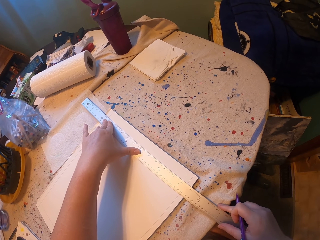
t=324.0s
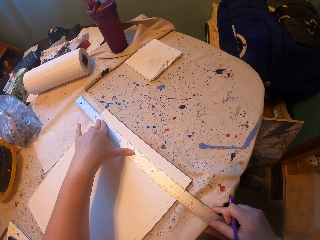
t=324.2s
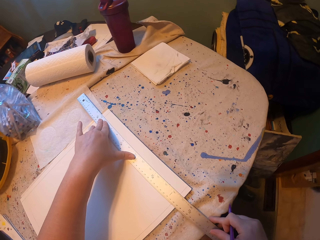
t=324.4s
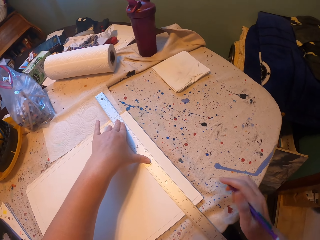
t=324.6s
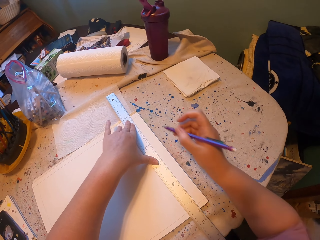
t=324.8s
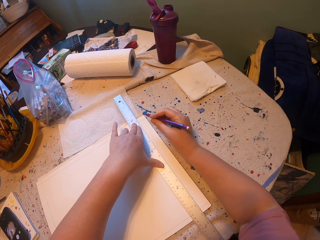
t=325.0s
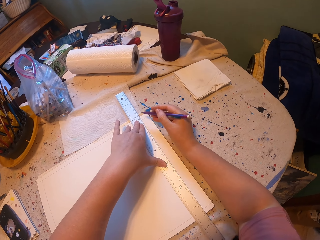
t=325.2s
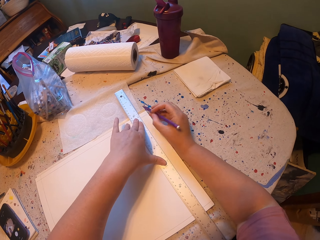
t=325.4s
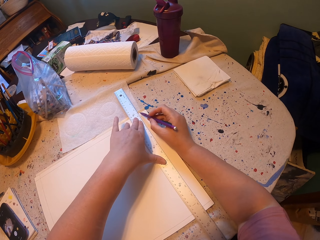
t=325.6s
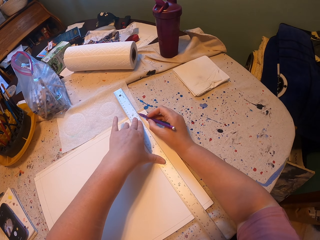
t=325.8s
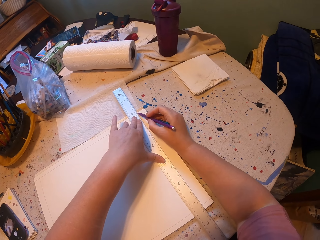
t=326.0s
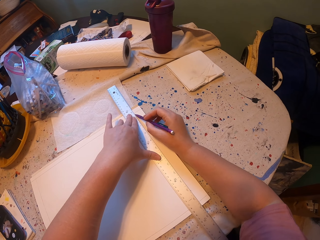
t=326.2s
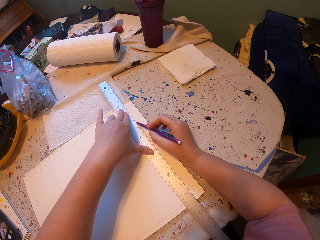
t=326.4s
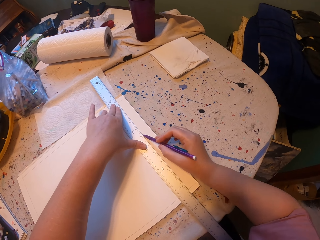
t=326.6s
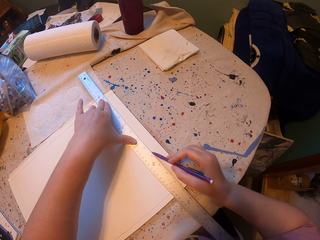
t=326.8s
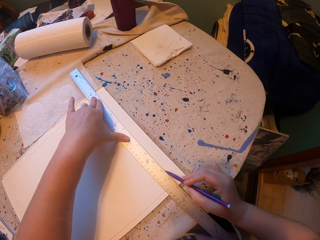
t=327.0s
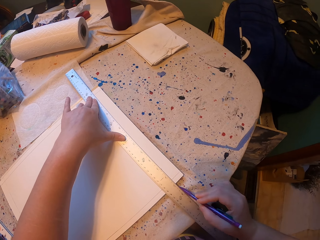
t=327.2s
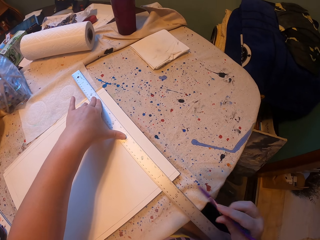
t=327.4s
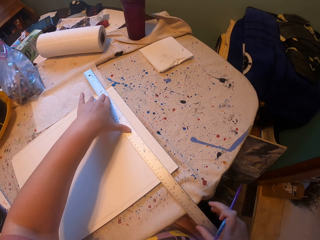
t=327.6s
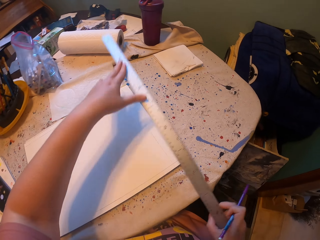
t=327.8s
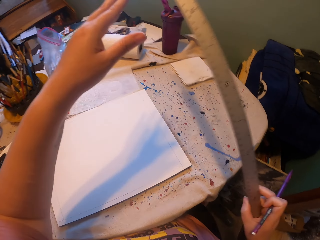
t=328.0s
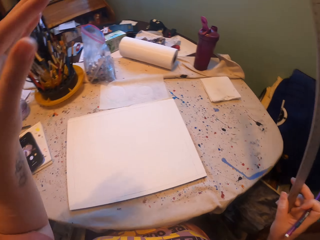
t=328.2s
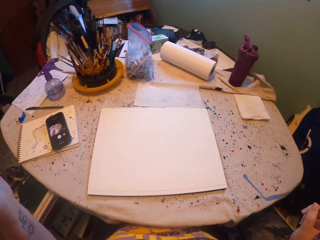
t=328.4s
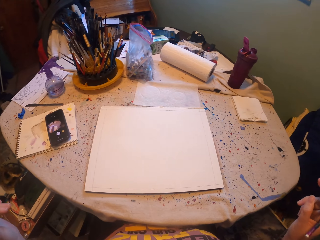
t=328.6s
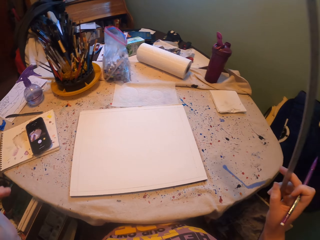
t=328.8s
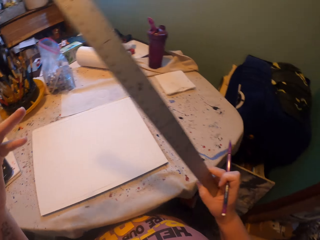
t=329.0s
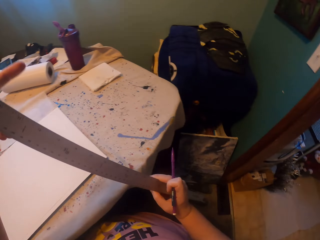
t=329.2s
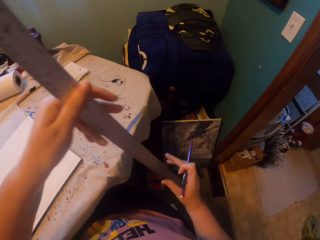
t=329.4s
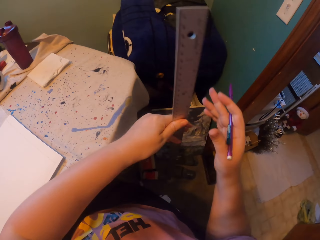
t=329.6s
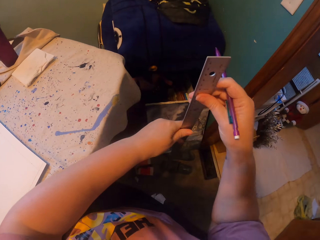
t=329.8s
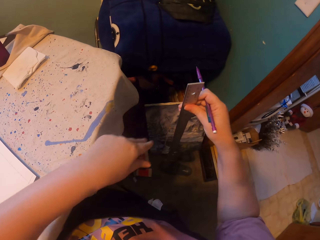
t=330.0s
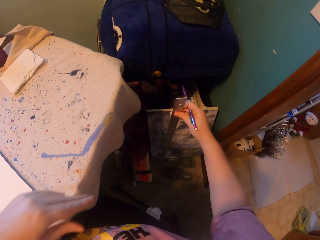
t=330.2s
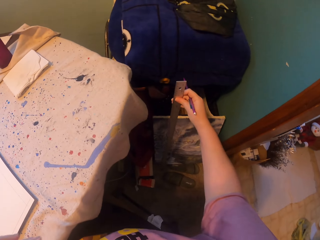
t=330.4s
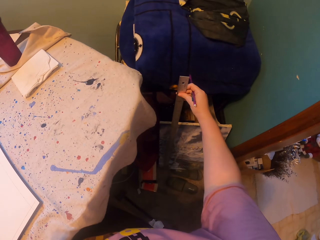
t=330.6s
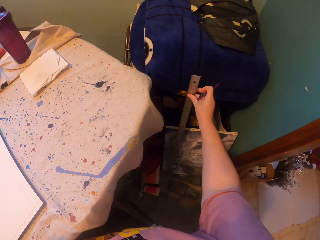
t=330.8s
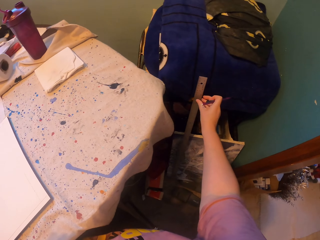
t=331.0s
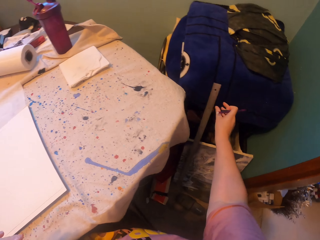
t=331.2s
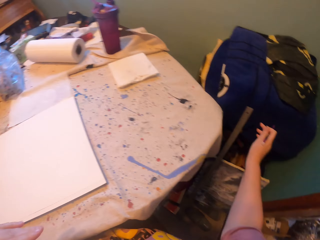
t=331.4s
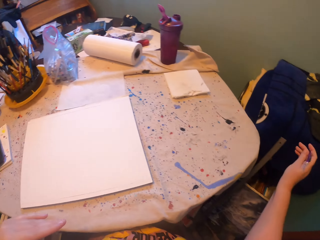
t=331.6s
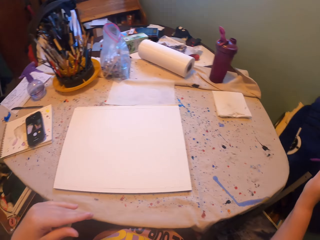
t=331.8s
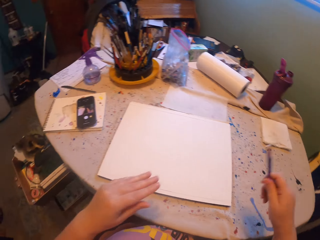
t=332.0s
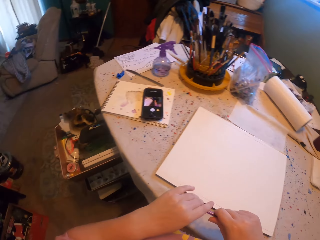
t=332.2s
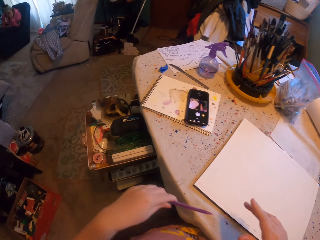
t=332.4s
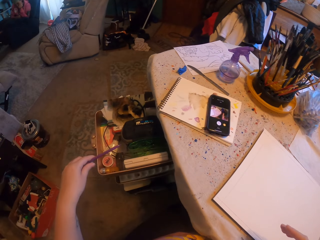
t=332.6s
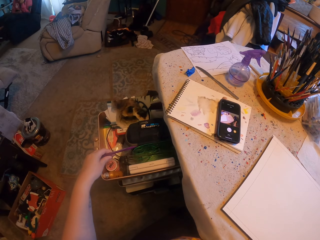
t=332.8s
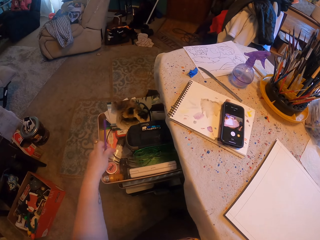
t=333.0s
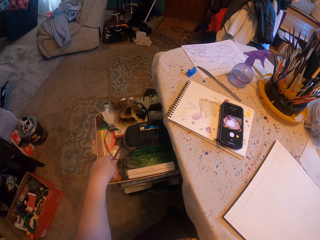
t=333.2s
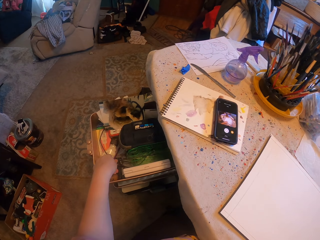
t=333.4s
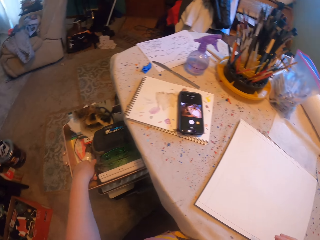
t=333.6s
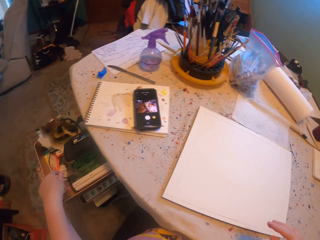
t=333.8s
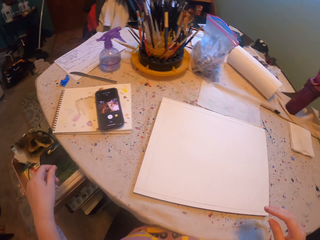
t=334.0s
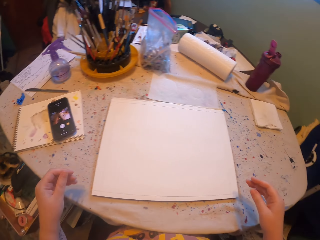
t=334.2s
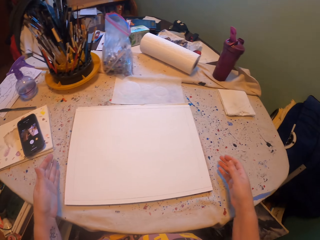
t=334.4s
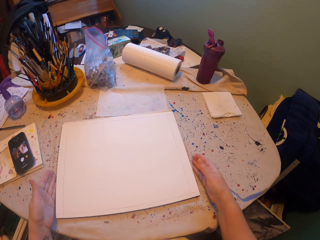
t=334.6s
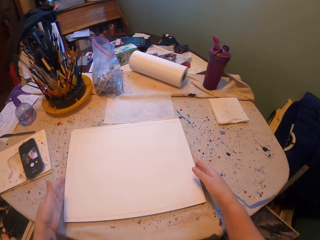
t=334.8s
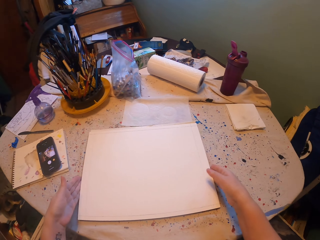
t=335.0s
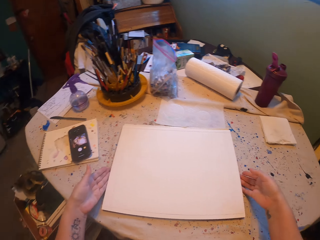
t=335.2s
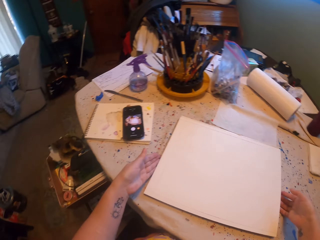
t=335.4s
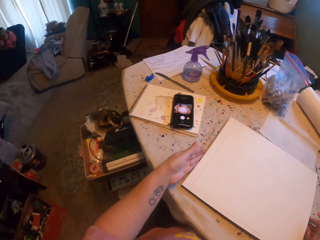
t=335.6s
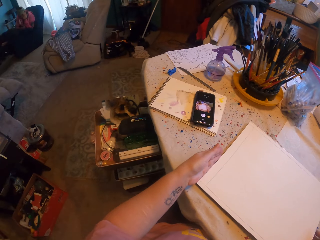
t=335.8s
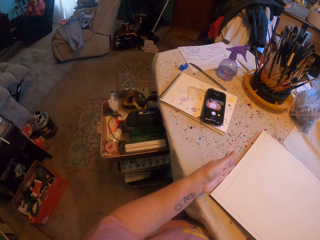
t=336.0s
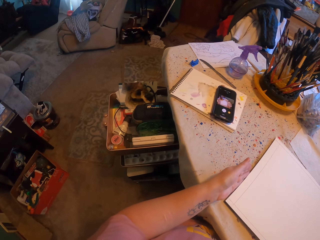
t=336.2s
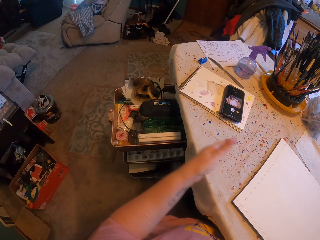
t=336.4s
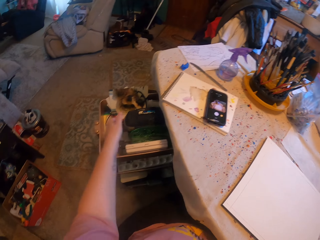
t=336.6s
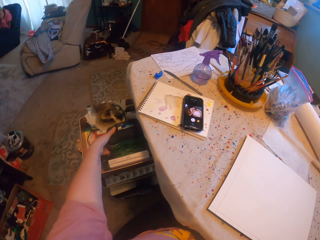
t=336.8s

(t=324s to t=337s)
The camera wearer looks at the paper. They draw a line on the paper using a pencil with the right hand. They lift both hands and the ruler too. They hold the ruler with the left hand. They hold the ruler with the right hand. They lean the ruler against the bag with the right hand. They hold the pencil with the left hand. They put the pencil in the drawer. They hold the paper with both hands.

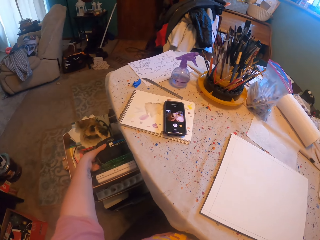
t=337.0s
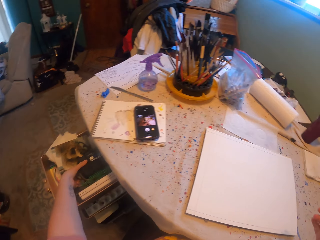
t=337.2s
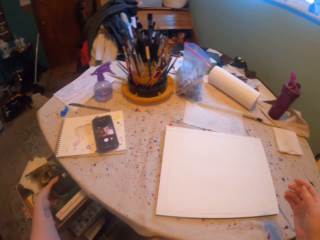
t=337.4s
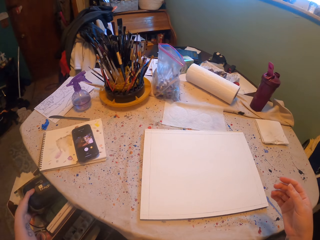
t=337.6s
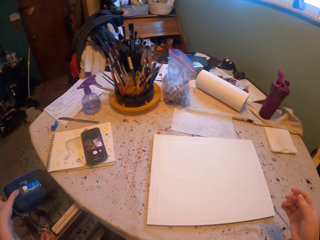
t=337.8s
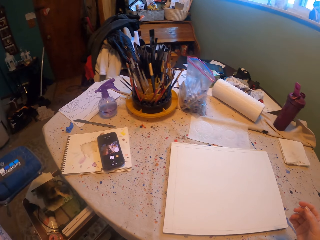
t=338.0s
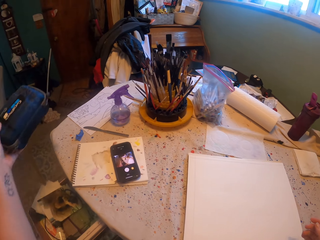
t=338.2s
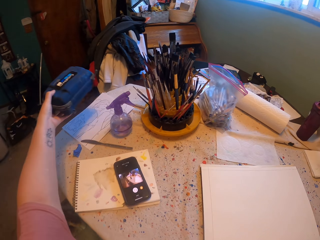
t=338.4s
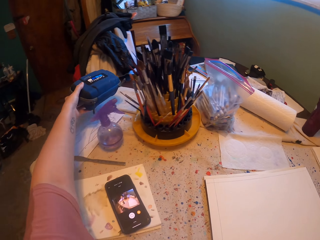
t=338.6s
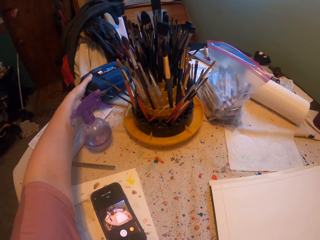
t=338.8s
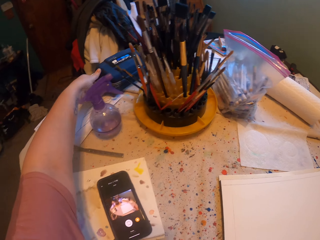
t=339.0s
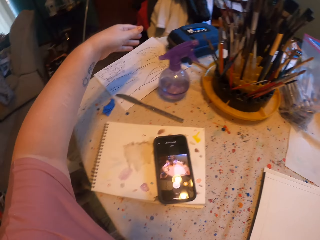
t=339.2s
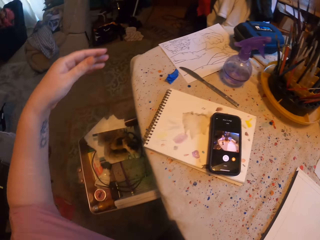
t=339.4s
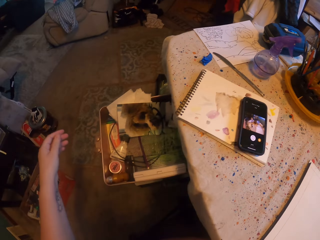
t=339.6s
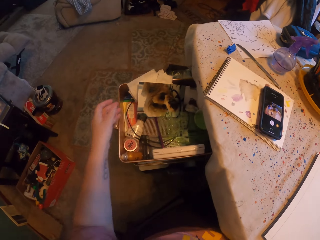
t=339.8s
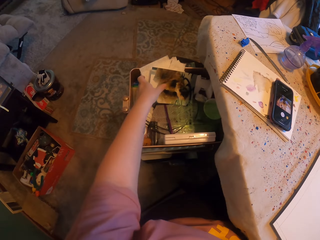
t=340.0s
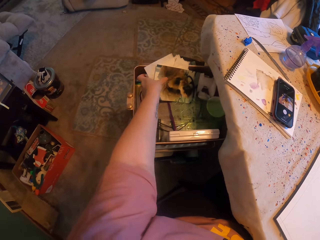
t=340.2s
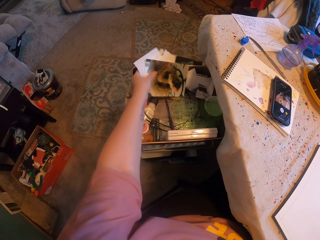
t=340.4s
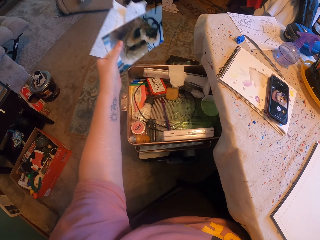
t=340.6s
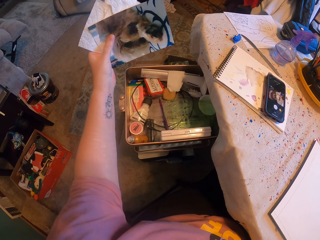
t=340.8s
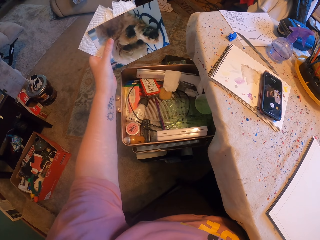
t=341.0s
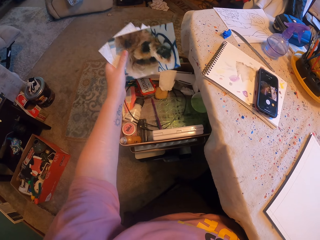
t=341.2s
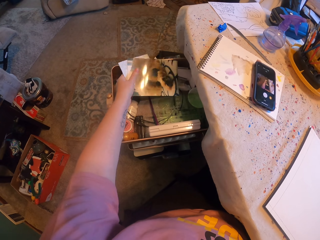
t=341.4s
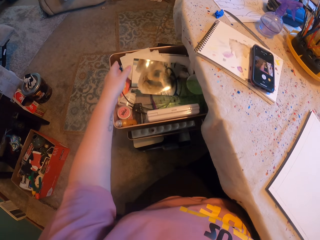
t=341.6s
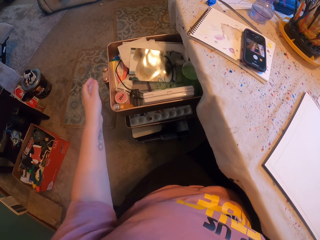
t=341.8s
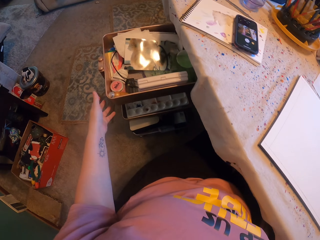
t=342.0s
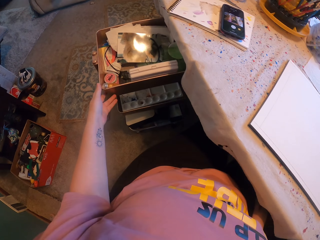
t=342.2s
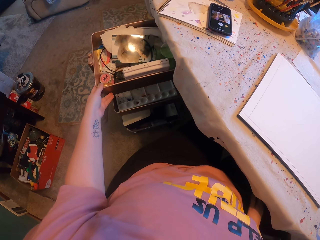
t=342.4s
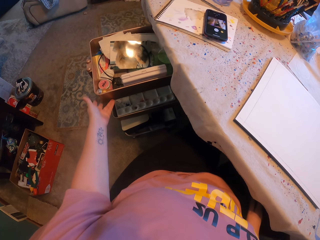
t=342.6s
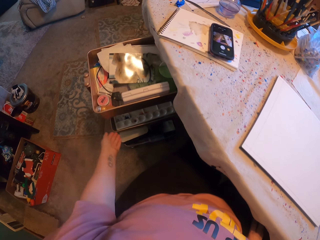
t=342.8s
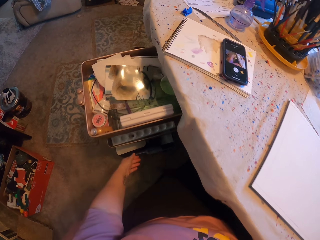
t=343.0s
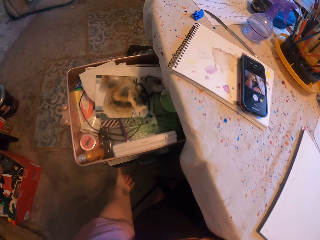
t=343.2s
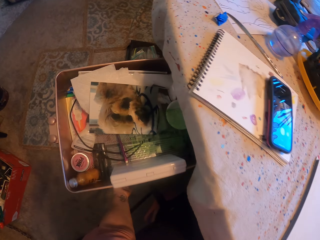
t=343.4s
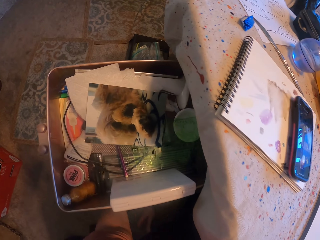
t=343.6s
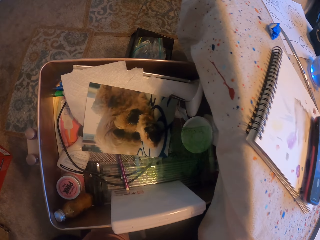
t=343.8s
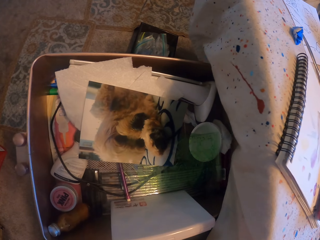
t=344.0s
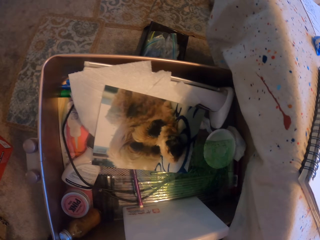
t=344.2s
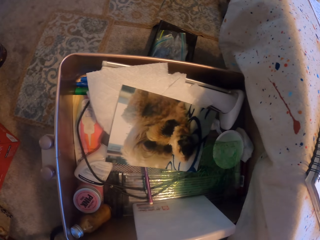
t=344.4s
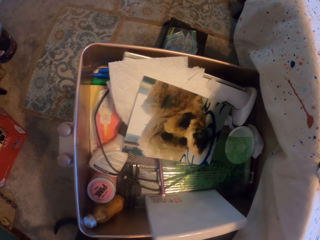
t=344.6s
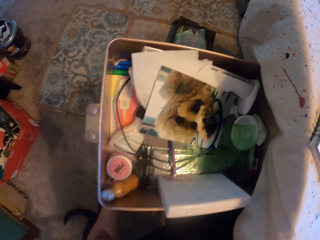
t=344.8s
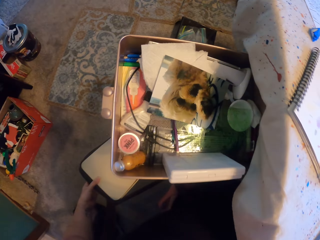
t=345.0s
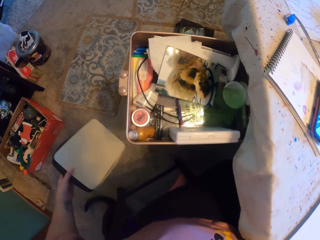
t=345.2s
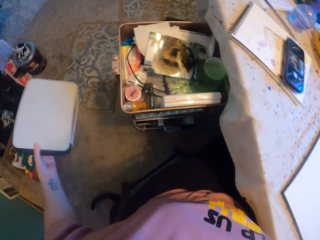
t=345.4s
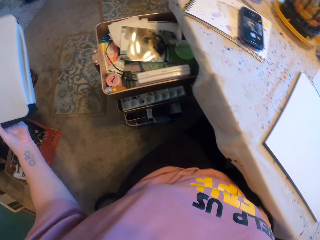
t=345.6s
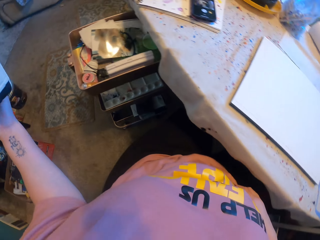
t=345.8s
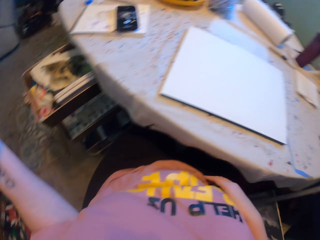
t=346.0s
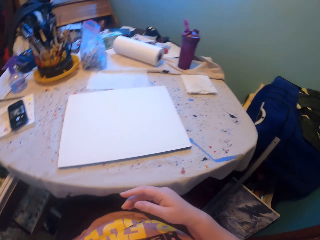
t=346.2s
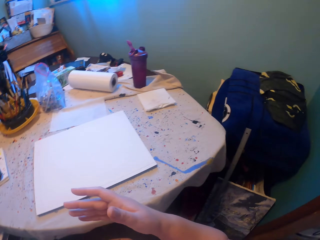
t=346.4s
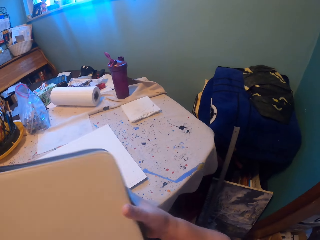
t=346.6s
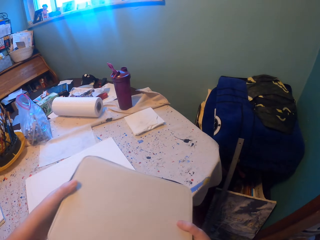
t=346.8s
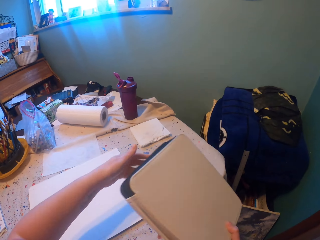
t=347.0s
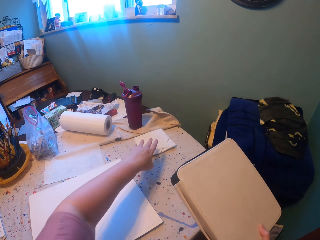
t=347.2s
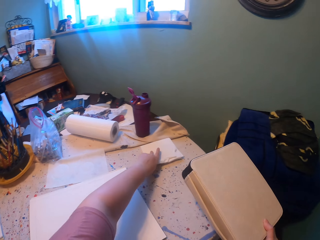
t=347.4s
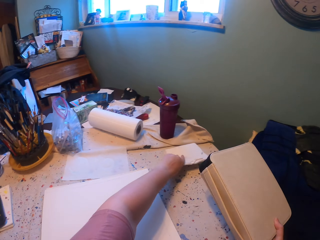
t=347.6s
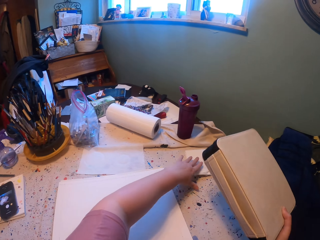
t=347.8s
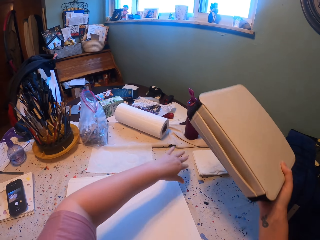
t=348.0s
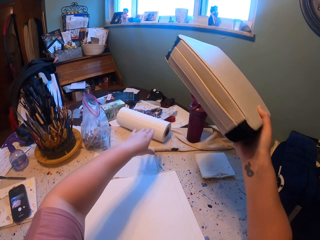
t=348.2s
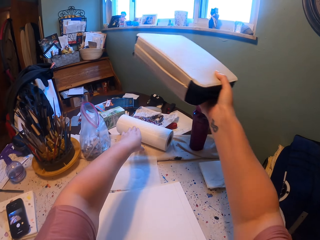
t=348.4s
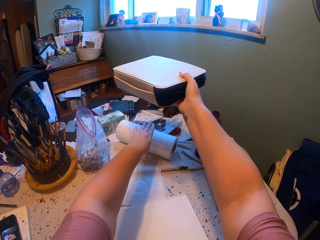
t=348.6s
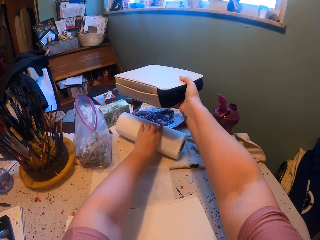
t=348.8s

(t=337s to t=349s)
The camera wearer picks up a bag from the drawer with the left hand. They put the bag on the table with the left hand. They pick up papers from the drawer with the left hand. They drop the papers with the left hand. They move around the left hand. They look into the drawer. They pick up a box from the drawer with the left hand. They hold an object with the right hand. They put the box on the table.
